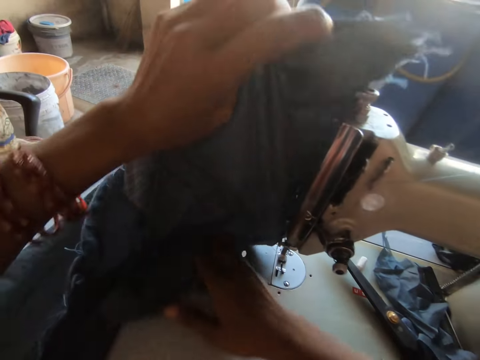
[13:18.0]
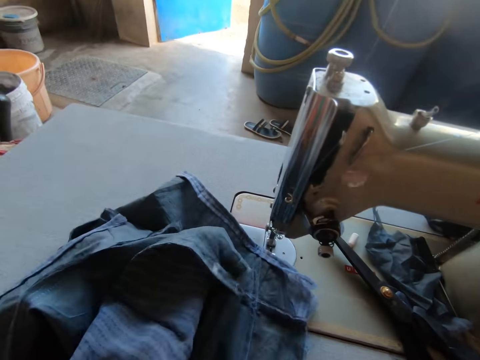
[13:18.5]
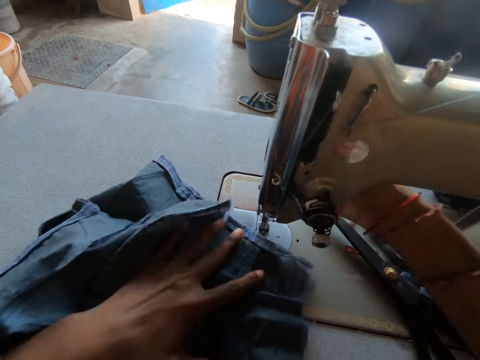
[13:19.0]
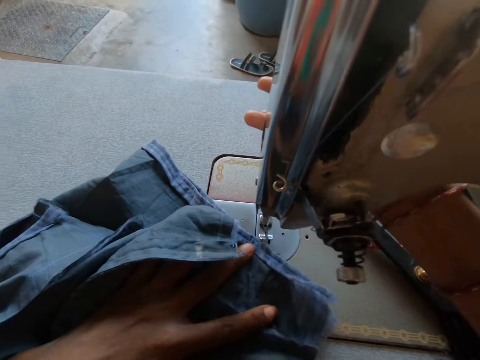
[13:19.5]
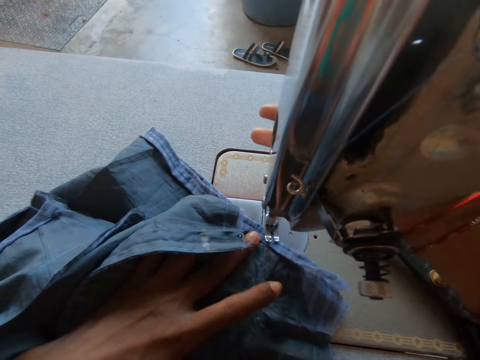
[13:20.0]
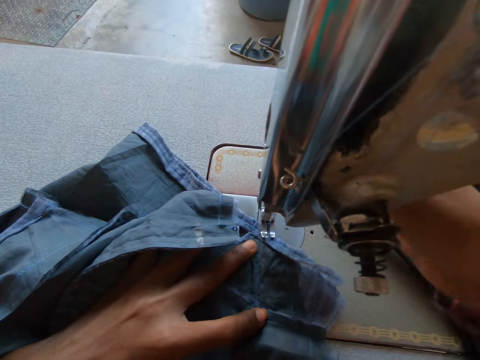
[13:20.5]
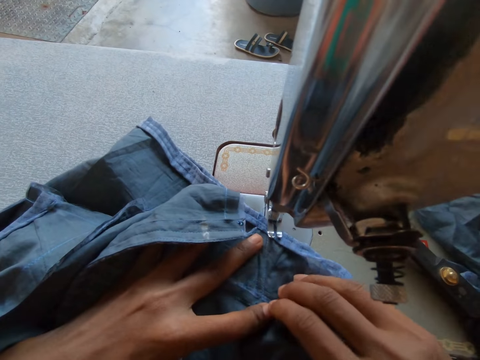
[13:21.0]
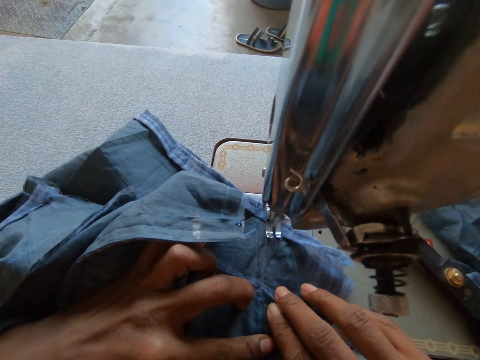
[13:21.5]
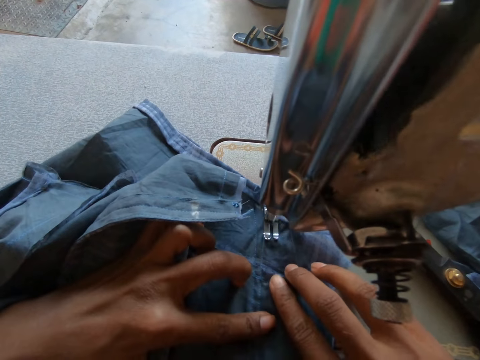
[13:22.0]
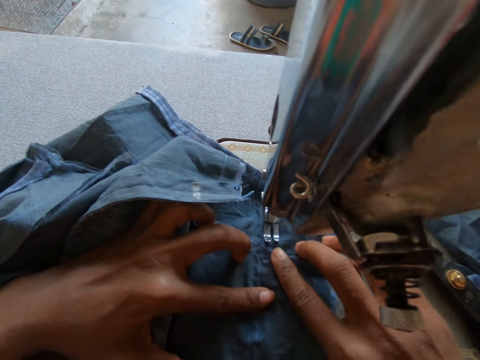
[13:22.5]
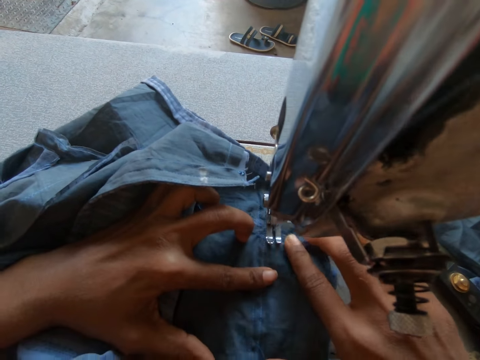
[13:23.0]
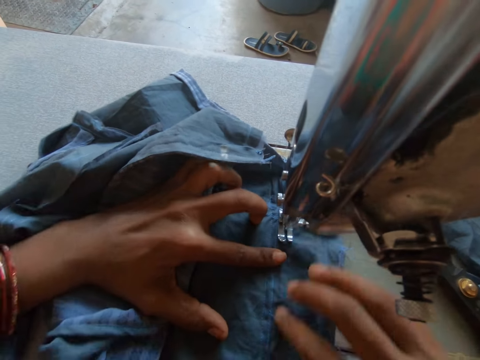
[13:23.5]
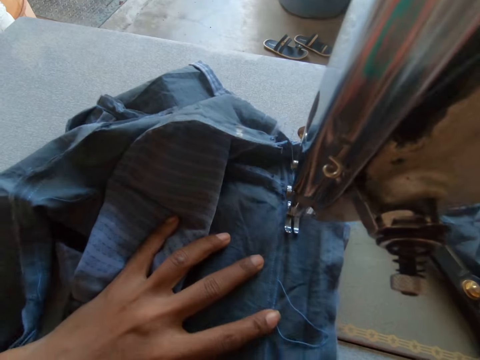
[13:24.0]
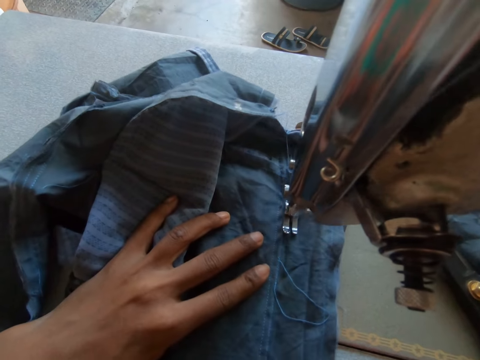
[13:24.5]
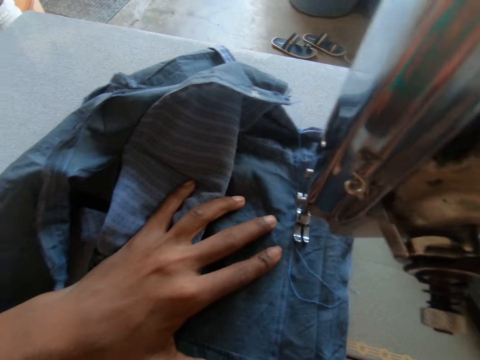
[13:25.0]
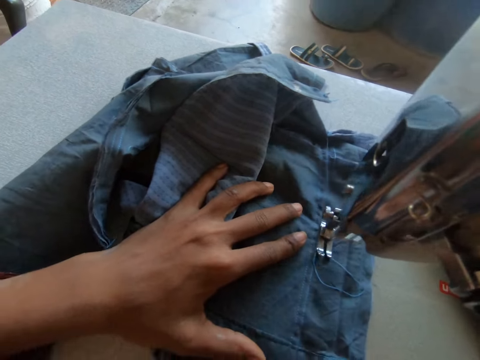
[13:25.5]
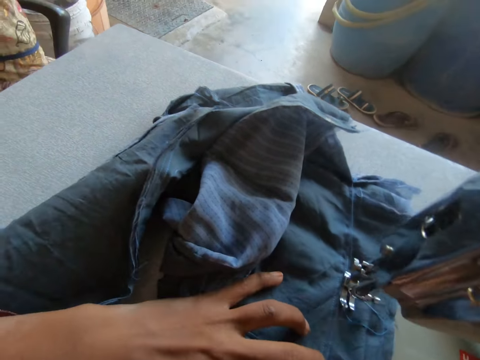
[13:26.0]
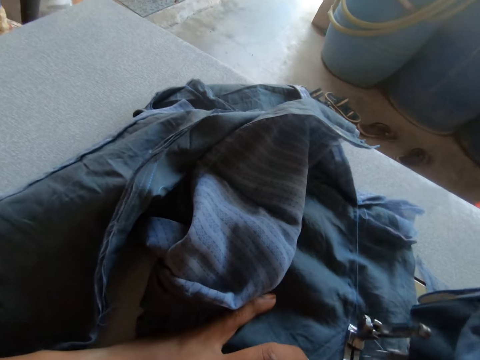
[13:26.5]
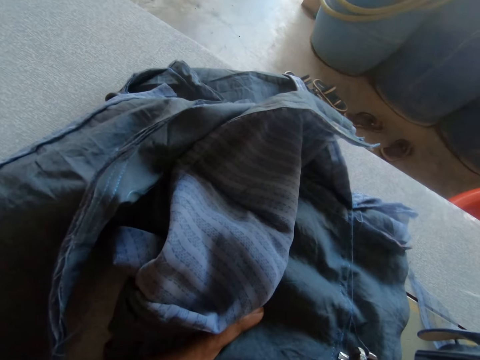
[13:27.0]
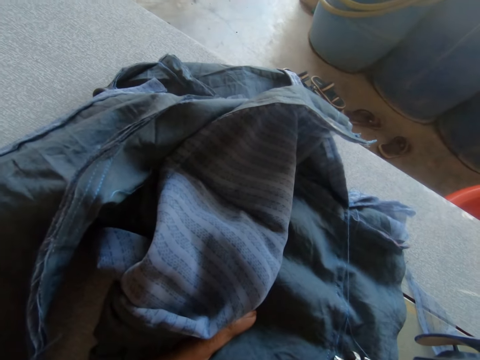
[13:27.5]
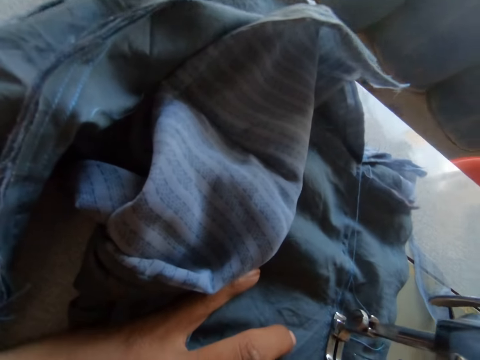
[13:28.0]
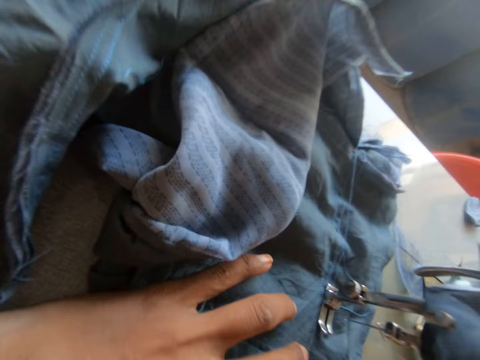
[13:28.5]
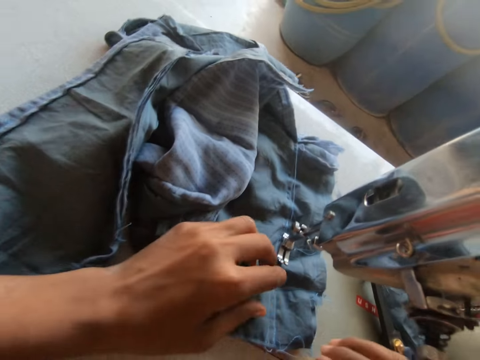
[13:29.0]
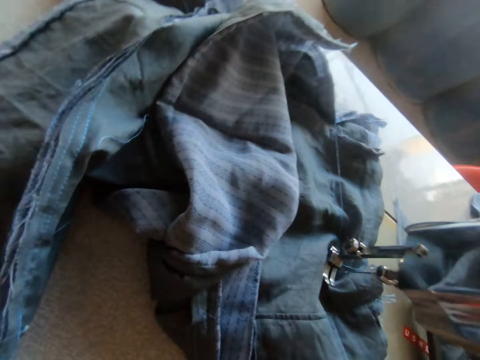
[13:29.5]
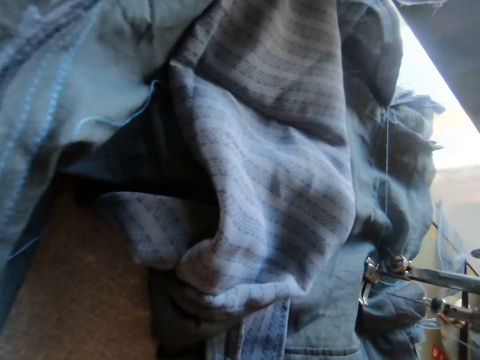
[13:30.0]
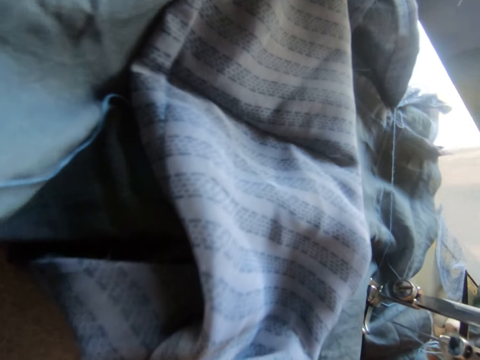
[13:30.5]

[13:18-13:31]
The camera wearer turns the piece of cloth with her hands. She lifts the sewing machine presser foot with her right hand. She moves the fabric on the sewing machine table with her left hand. She places the sewing machine presser foot on the fabric with her right hand. She sews the fabric with the sewing machine.

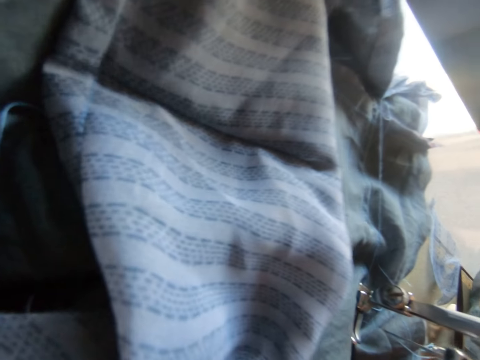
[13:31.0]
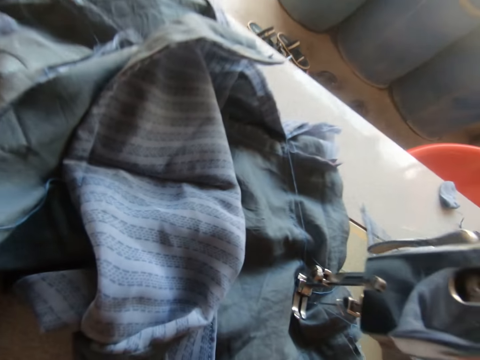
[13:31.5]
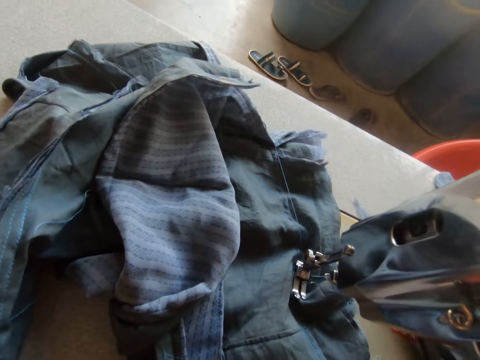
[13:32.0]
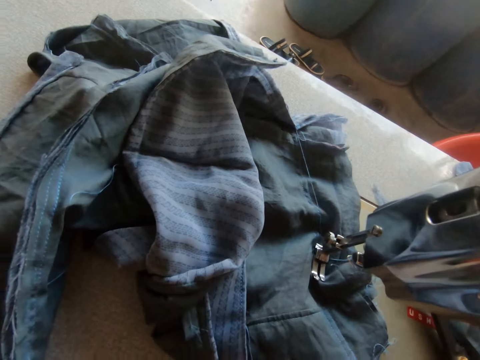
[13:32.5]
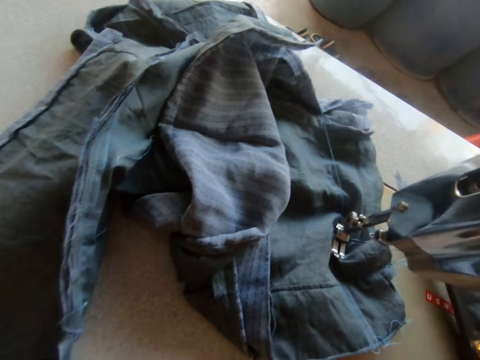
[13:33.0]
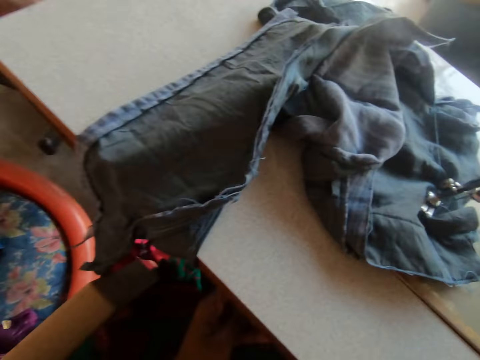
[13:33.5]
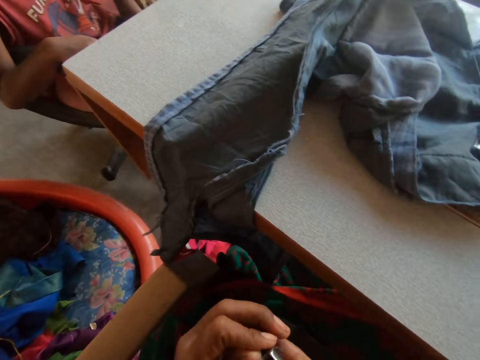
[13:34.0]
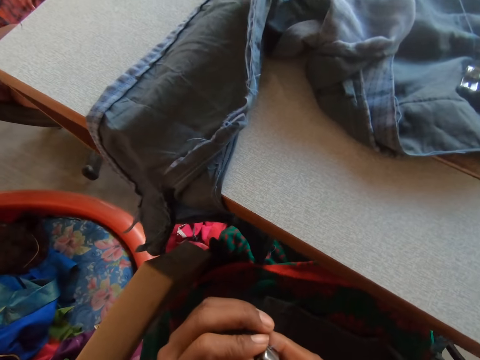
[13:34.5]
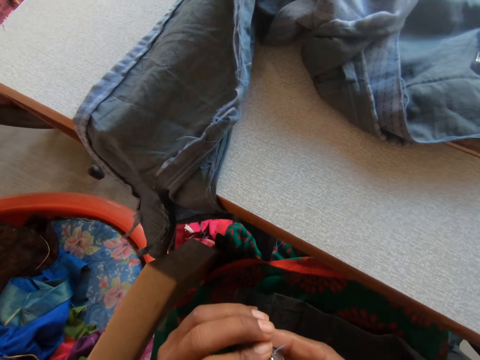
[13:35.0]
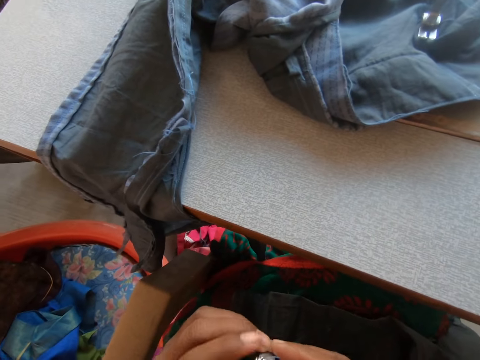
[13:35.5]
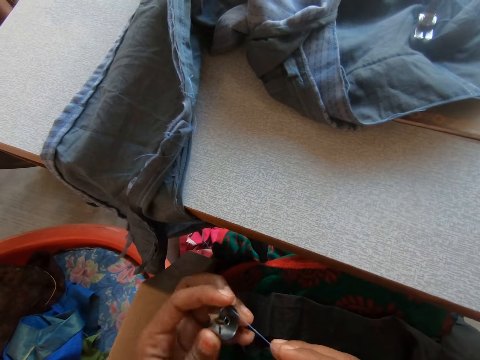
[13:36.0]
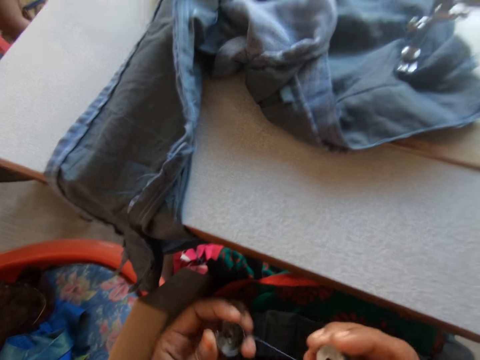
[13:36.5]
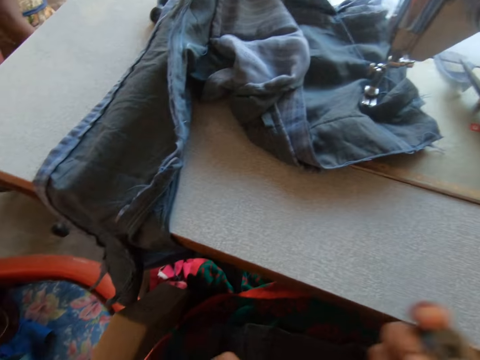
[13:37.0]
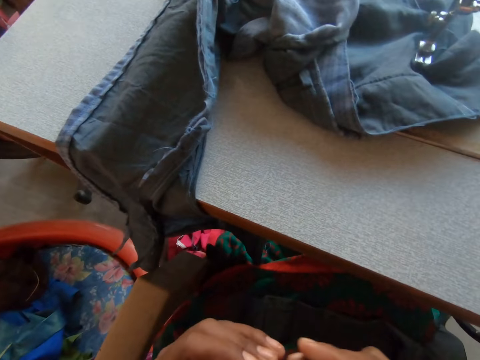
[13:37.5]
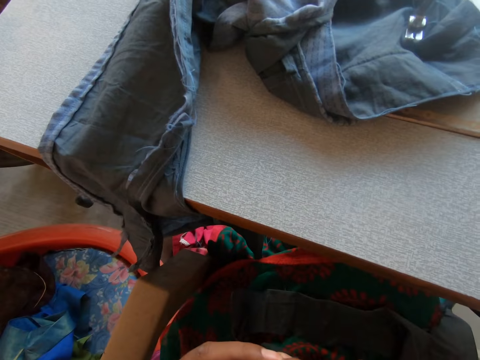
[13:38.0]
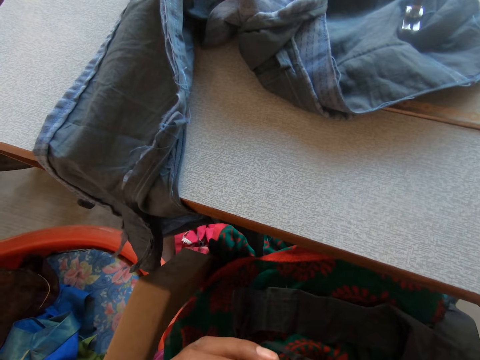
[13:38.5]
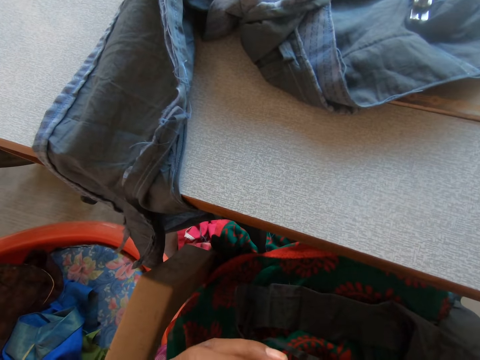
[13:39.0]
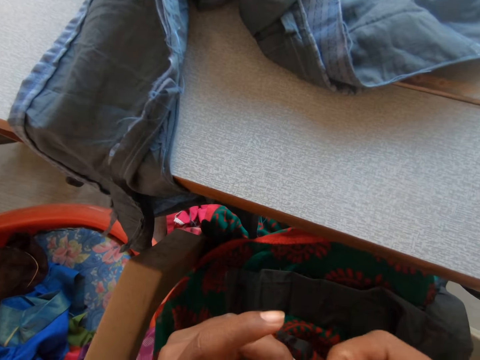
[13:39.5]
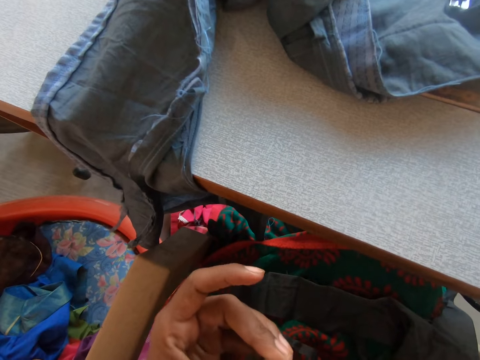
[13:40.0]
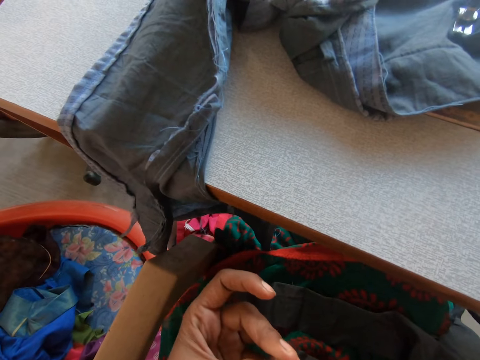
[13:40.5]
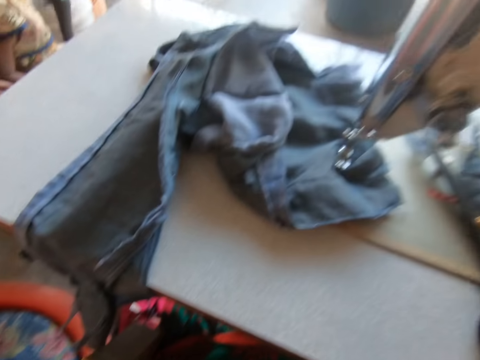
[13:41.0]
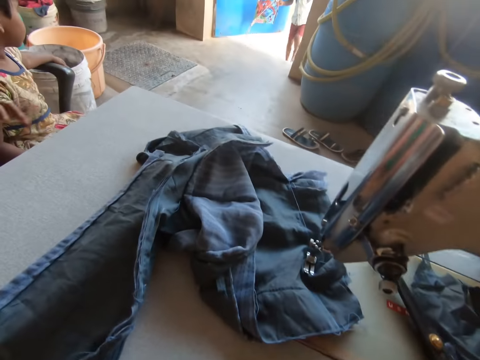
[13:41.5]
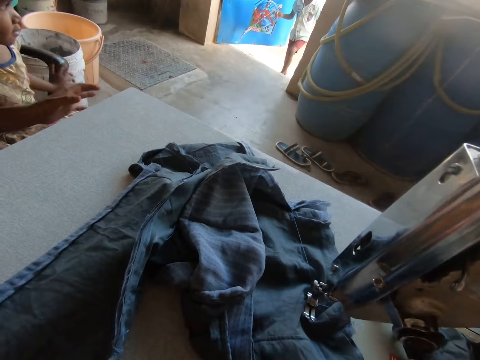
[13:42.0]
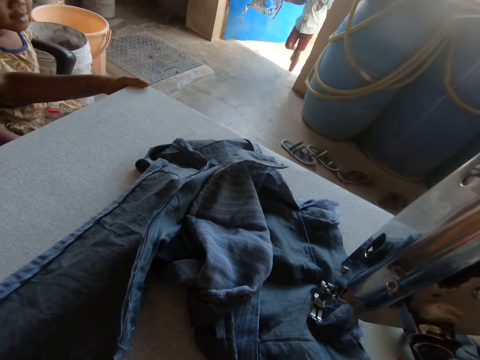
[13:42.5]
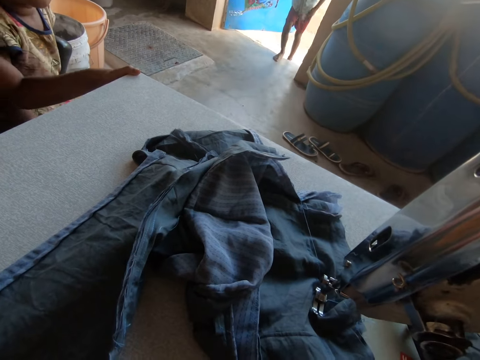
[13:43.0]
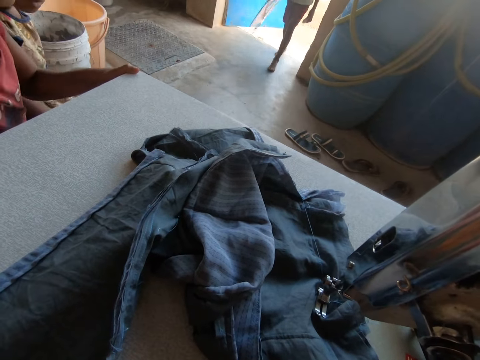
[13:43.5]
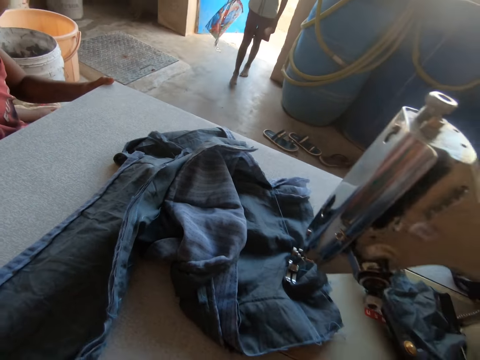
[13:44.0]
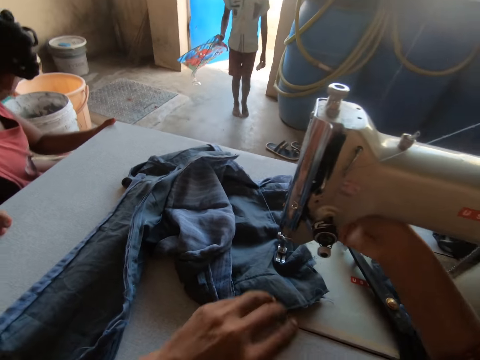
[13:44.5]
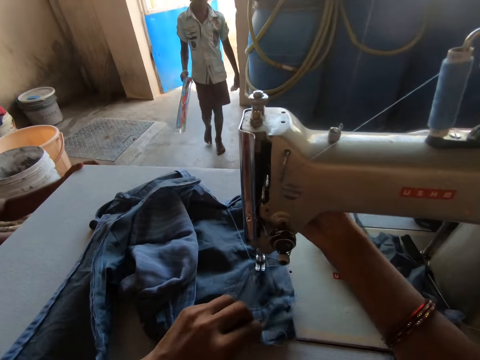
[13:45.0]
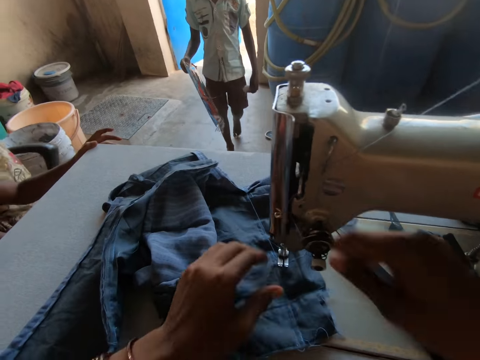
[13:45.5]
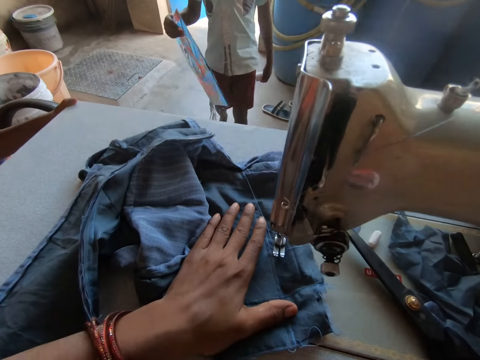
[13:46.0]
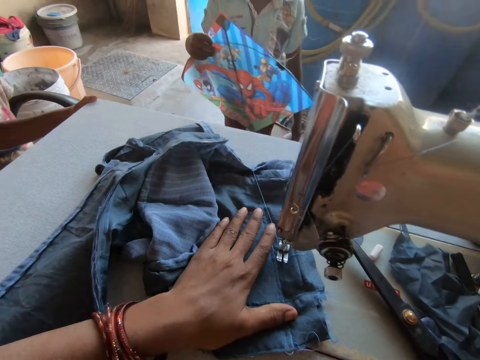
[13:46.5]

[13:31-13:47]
The camera wearer holds a sewing machine bobbin case with her left hand. She removes a sewing machine bobbin from the bobbin case in her left hand with her right hand. She folds the thread on something. A boy walks into the workshop. The girl places her left hand on the sewing machine. The camera wearer lifts the sewing machine presser foot with her right hand. She moves the fabric on the sewing machine table with her left hand.
